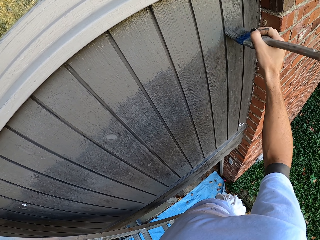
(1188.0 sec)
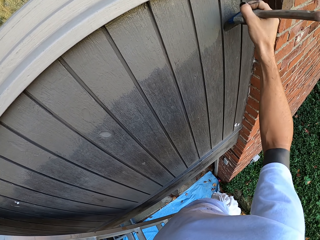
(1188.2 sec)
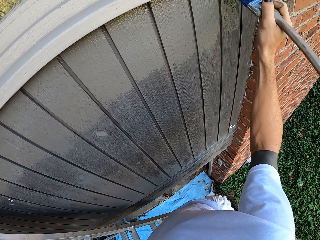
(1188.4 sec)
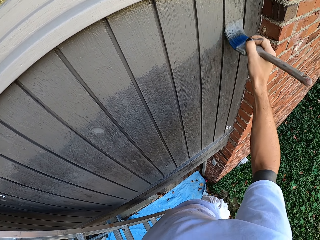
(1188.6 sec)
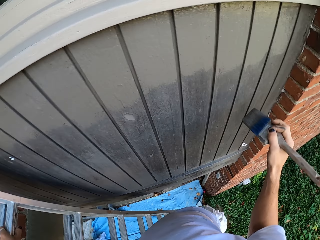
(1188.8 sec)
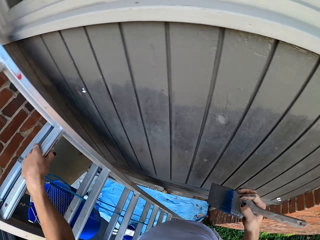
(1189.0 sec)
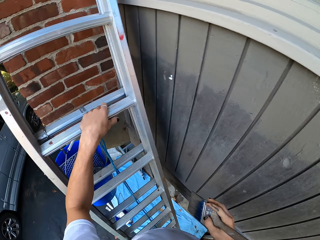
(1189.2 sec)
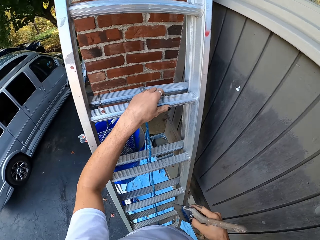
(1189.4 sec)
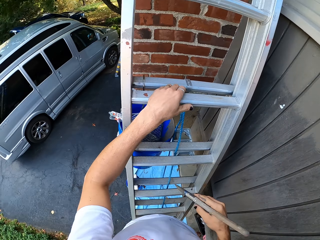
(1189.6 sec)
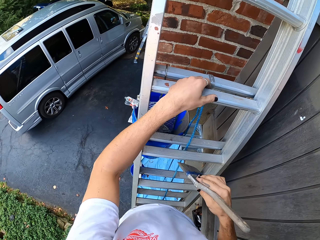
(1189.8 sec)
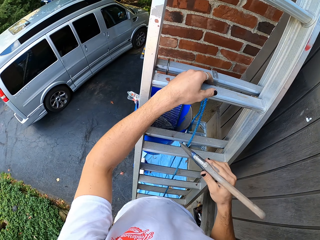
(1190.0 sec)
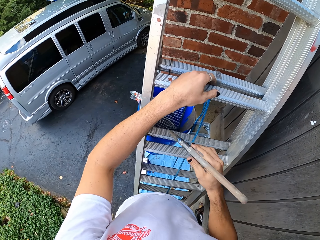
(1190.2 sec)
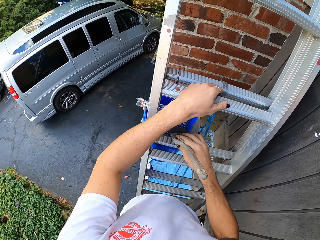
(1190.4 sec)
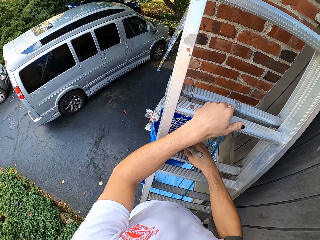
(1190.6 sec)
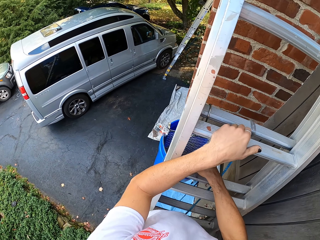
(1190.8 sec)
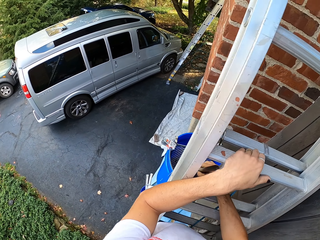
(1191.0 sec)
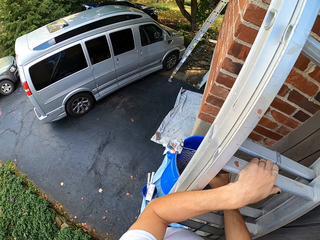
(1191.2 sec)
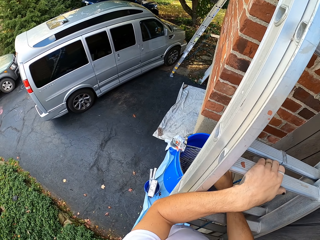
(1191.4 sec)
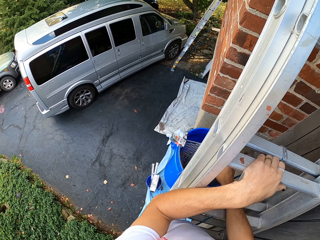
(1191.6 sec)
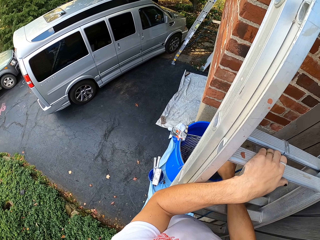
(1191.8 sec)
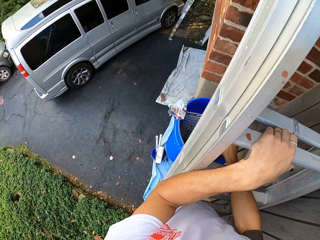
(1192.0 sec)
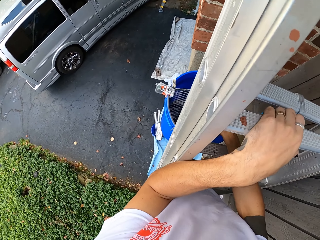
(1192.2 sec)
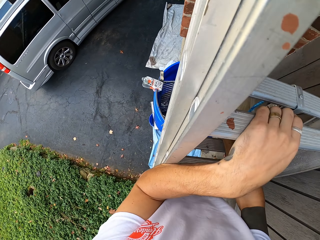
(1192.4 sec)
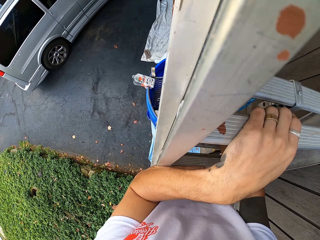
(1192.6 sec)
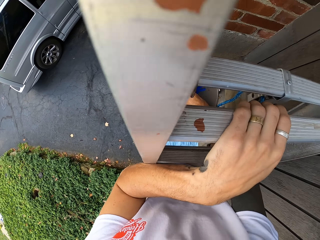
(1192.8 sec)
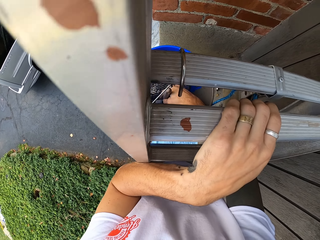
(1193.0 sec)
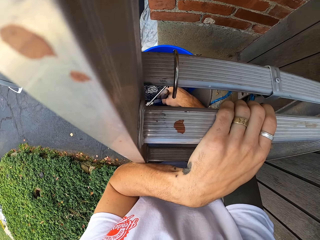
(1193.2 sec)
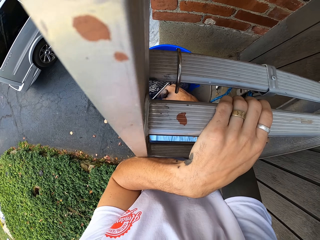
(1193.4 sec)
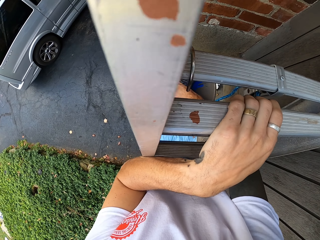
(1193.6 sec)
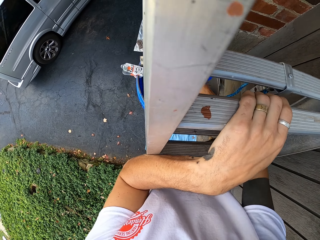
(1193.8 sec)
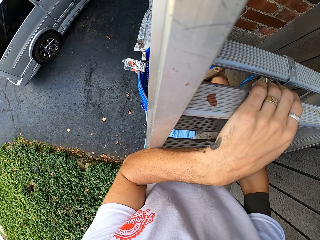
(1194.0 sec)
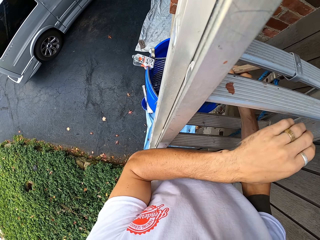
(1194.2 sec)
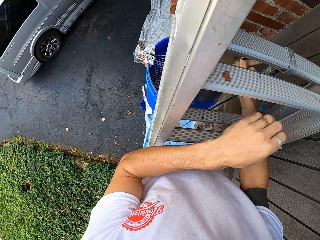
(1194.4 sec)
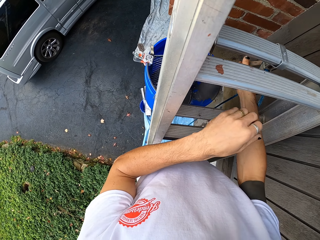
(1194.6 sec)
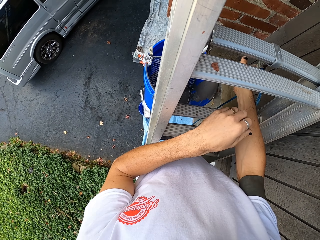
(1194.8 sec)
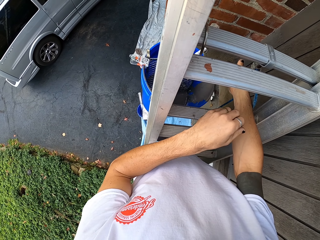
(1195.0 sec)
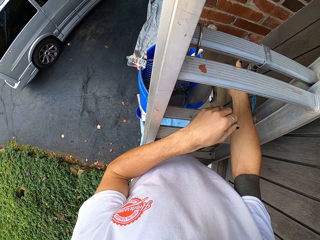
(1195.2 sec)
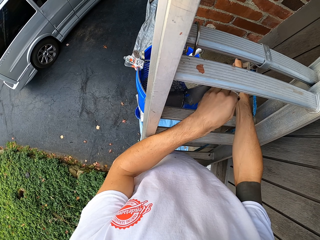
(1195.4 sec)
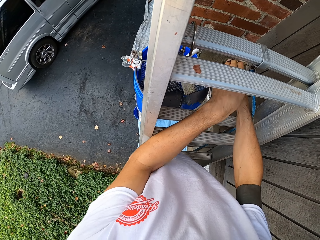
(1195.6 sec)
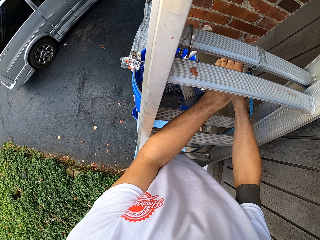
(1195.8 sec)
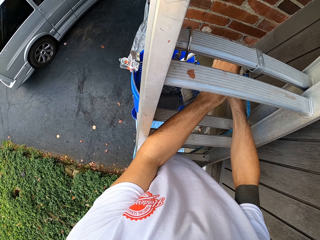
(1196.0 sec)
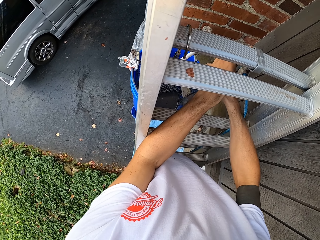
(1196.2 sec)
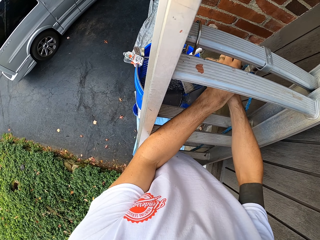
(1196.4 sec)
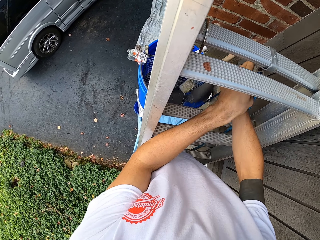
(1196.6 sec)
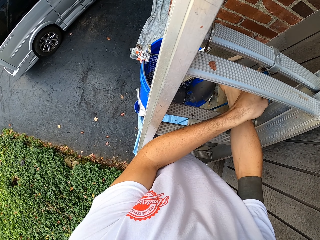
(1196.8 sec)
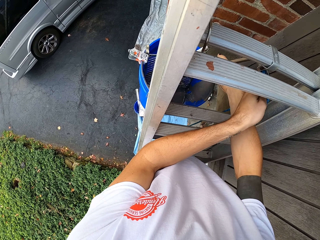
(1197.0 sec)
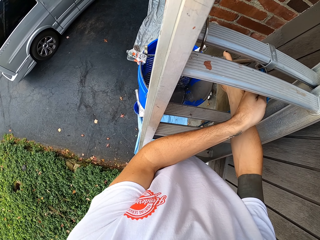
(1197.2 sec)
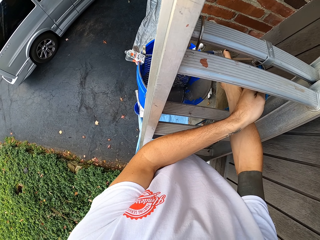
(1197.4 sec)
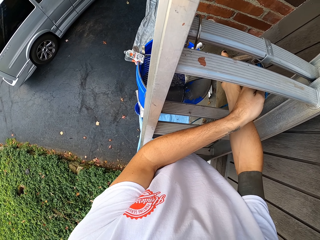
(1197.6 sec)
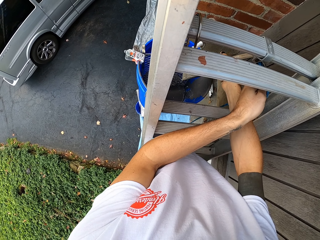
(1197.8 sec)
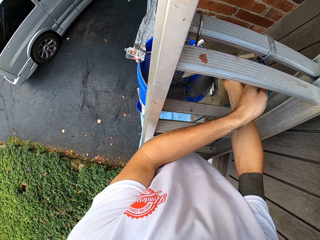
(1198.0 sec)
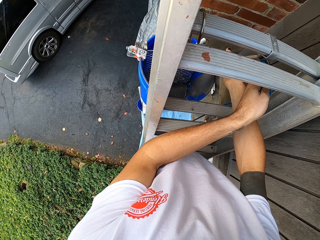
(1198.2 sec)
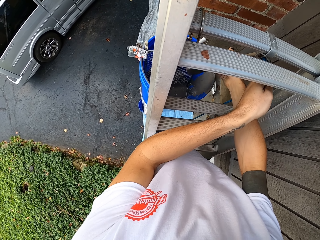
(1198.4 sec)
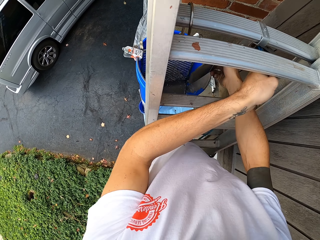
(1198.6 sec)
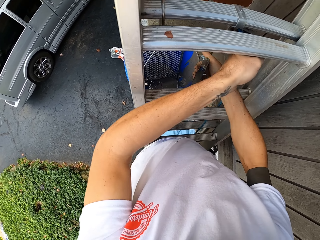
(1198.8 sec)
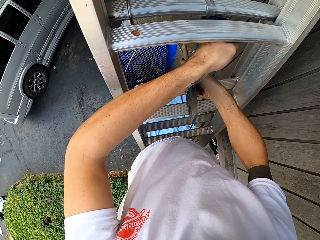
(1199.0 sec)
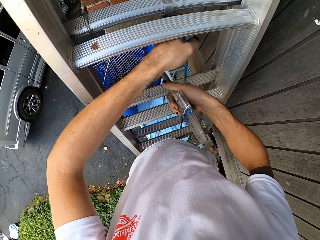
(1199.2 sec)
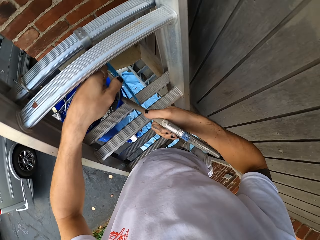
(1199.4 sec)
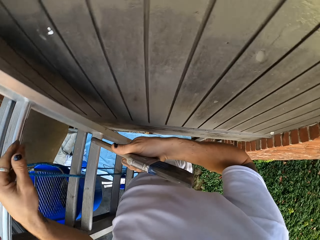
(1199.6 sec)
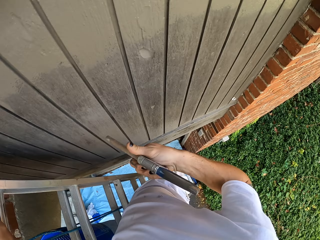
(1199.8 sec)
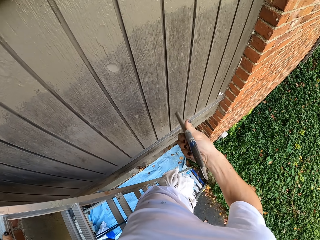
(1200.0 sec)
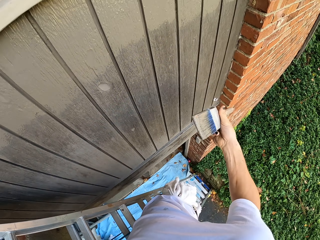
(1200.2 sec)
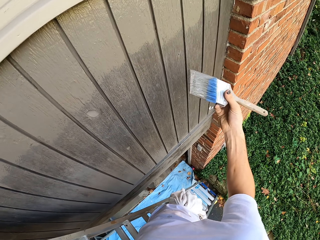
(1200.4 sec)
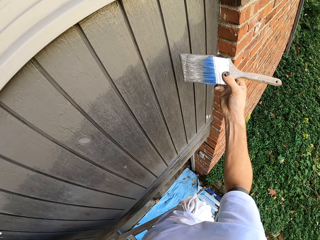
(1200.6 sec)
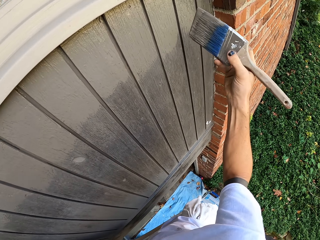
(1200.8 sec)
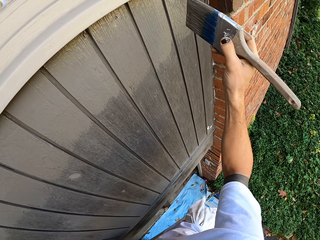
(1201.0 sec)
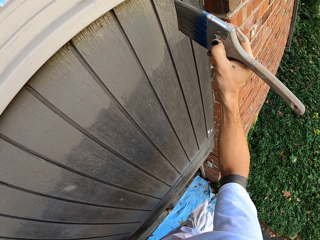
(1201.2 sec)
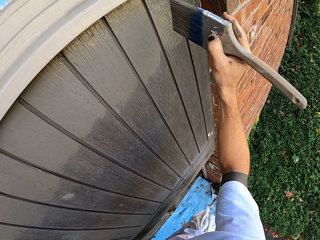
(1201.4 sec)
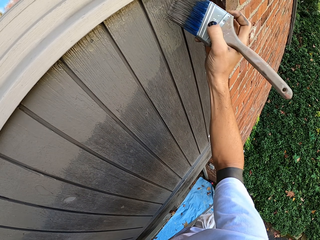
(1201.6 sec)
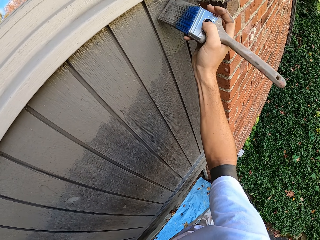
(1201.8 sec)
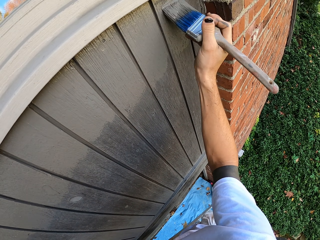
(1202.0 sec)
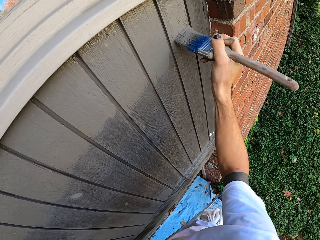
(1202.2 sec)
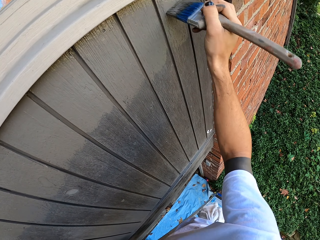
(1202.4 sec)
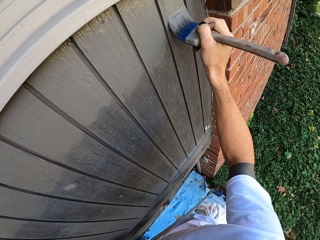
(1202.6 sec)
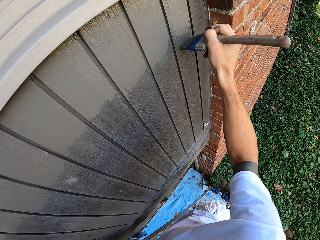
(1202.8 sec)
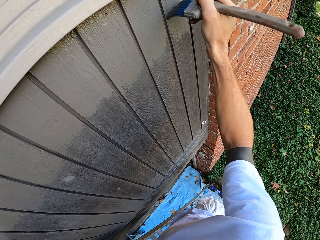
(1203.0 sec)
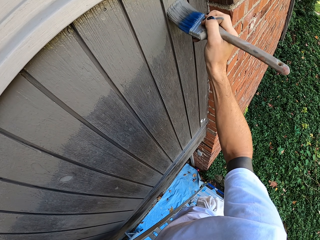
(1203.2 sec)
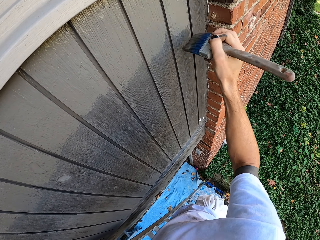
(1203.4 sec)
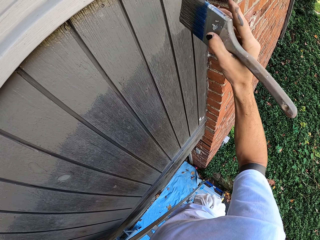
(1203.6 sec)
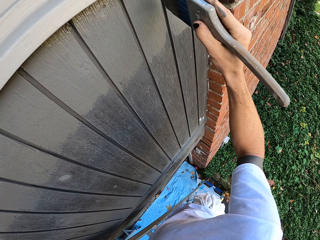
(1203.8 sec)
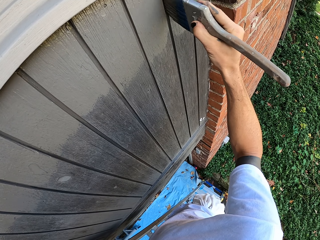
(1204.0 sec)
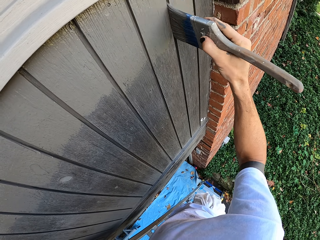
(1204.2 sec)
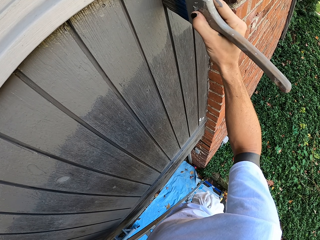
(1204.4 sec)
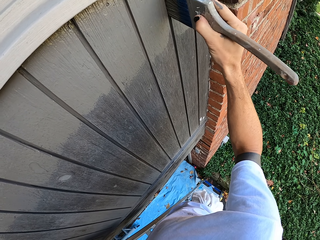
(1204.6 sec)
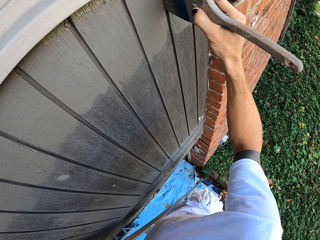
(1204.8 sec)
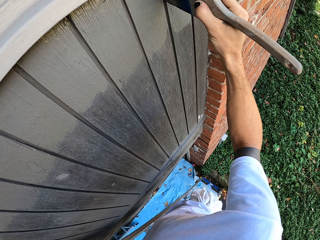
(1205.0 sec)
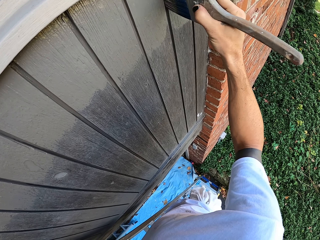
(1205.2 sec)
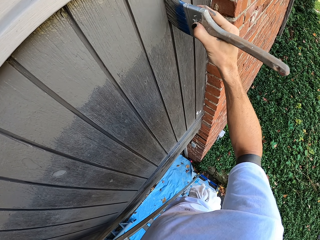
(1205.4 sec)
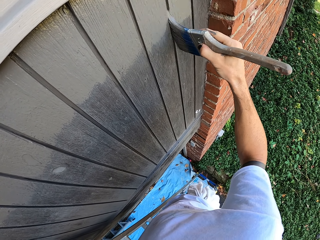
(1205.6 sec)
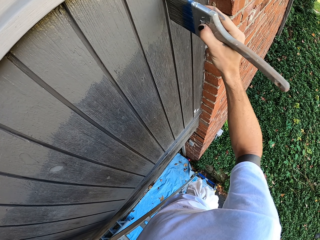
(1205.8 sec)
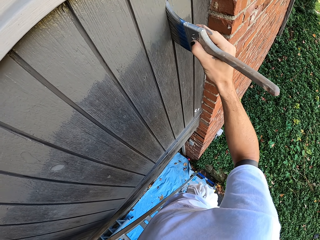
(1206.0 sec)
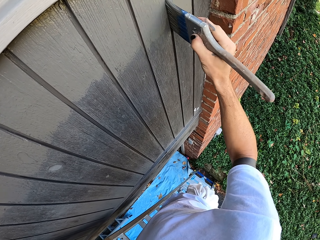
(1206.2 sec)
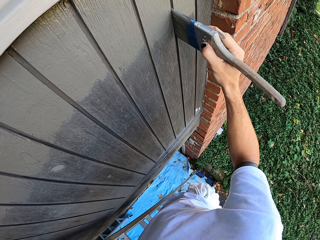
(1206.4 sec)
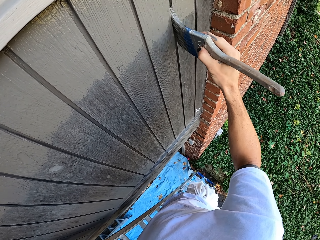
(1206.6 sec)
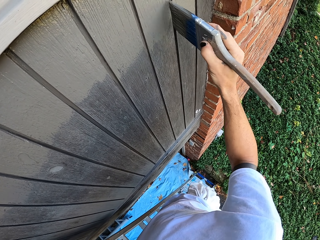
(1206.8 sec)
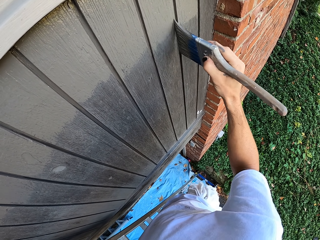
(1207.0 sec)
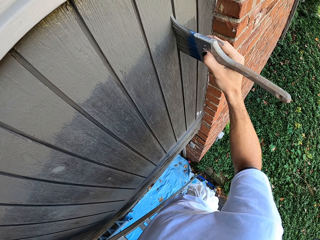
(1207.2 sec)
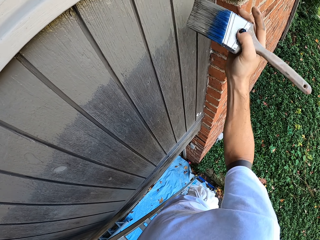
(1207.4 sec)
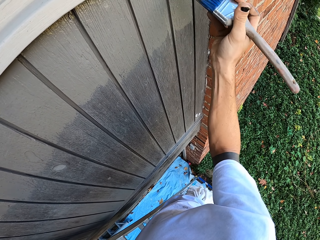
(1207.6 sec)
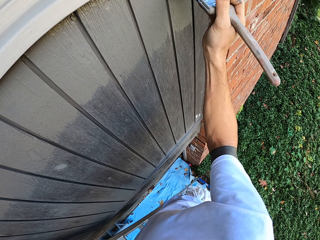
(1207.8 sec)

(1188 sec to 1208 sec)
The camera wearer moves around the compound. They dip the paint brush in the paint can. They hold the brush with two hands. They touch a cable. They lift up the paint brush. They paint on a wooden wall.

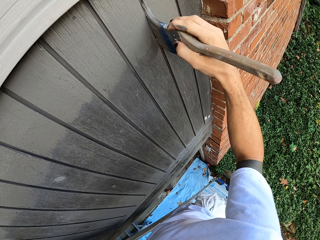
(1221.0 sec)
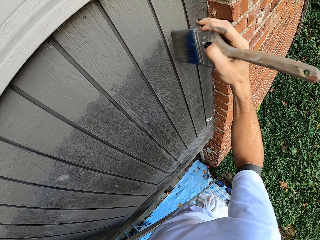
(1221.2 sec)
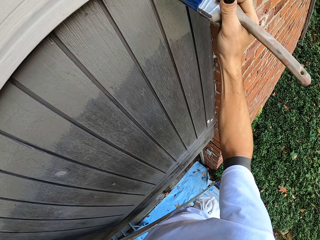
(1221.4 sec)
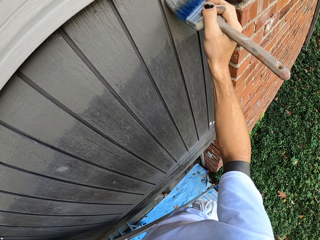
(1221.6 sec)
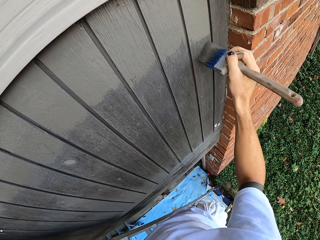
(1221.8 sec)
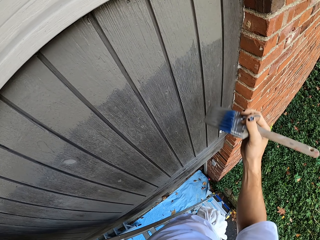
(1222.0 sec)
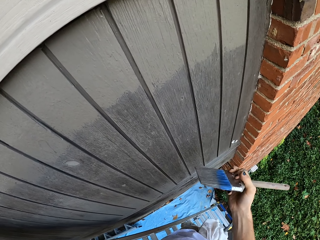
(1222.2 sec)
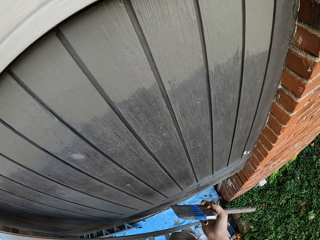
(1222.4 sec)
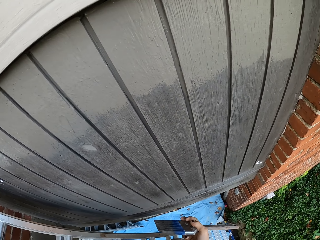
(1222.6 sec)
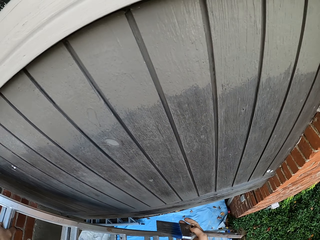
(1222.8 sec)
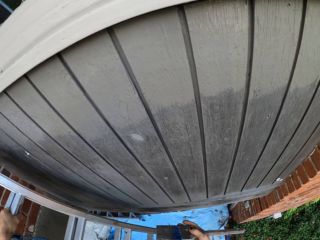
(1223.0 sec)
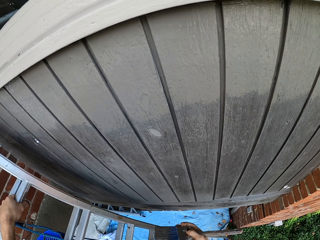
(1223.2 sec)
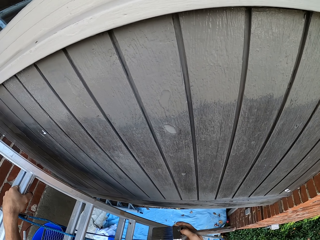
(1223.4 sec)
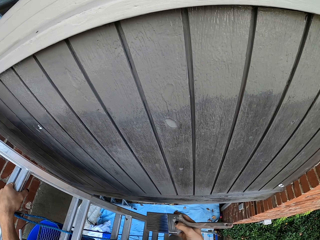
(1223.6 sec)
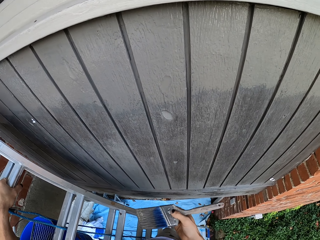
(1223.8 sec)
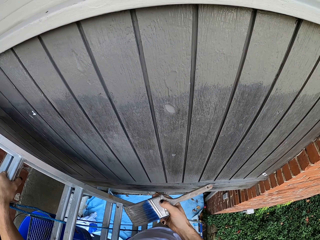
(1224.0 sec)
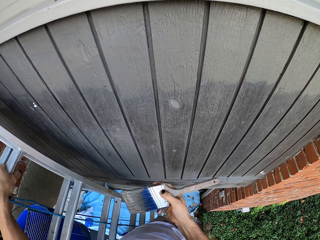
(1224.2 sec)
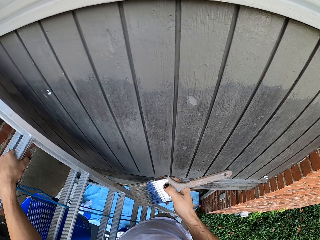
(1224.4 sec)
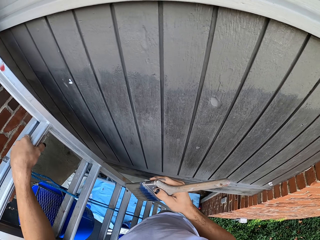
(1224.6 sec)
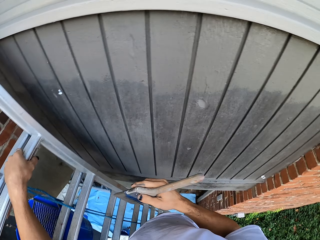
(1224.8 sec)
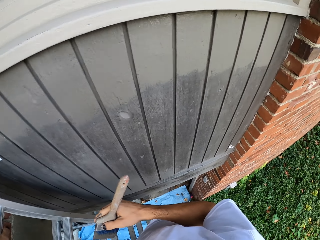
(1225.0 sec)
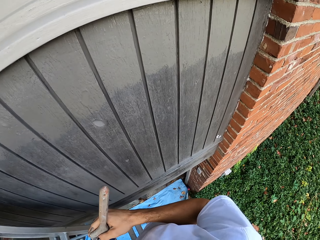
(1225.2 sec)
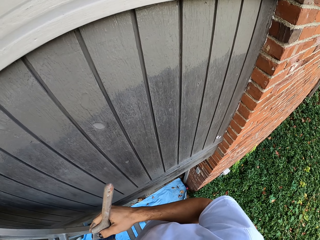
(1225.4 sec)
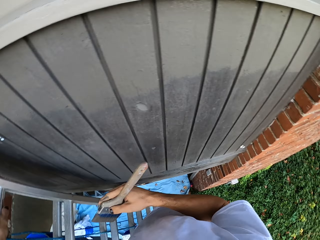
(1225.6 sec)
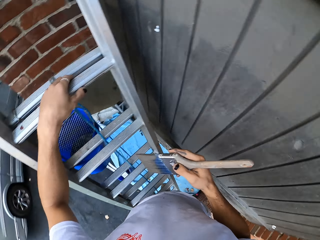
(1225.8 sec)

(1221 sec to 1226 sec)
The camera wearer holds a paint brush and looks around.
